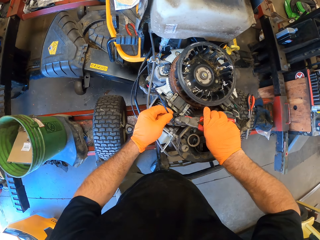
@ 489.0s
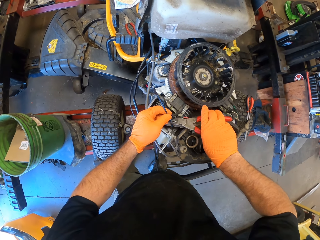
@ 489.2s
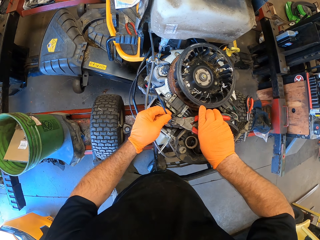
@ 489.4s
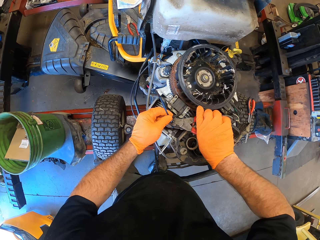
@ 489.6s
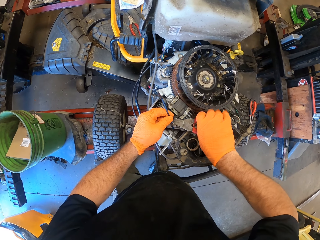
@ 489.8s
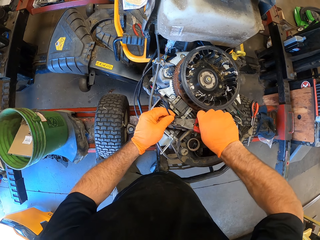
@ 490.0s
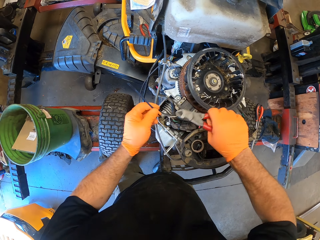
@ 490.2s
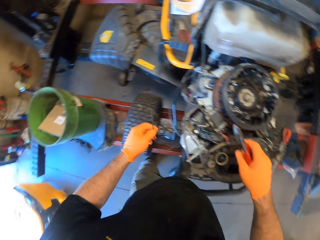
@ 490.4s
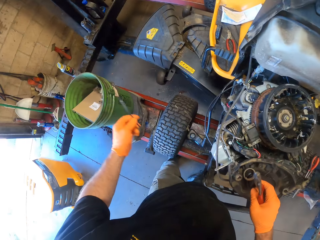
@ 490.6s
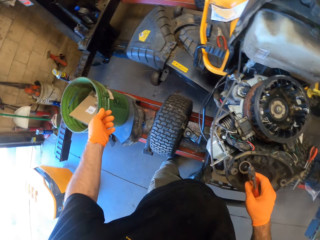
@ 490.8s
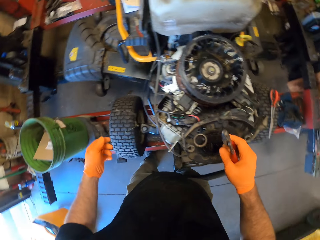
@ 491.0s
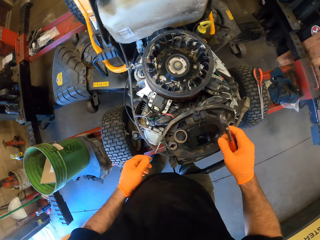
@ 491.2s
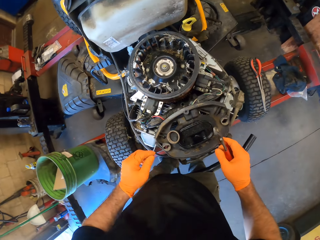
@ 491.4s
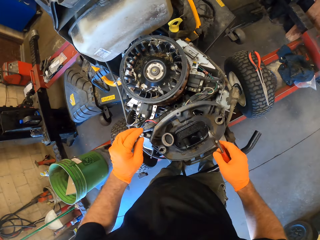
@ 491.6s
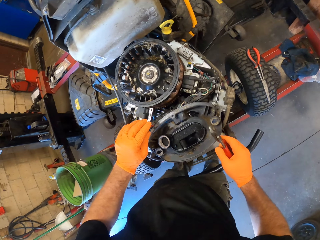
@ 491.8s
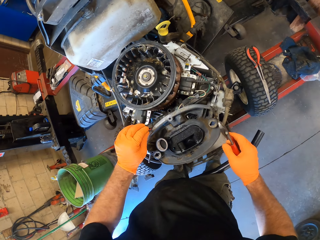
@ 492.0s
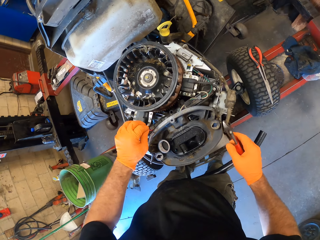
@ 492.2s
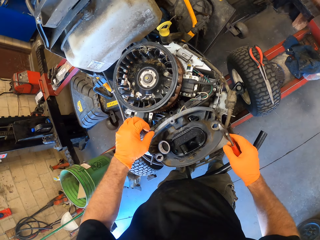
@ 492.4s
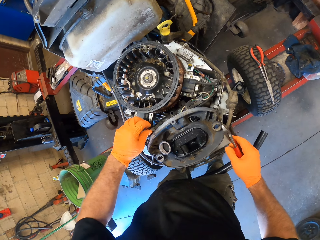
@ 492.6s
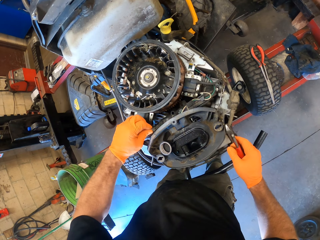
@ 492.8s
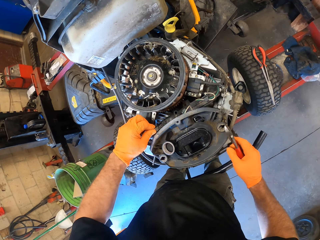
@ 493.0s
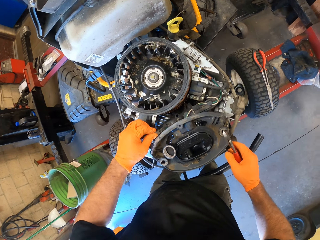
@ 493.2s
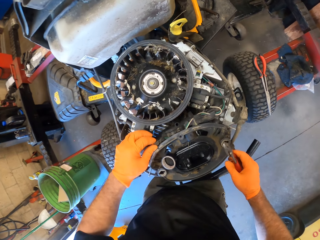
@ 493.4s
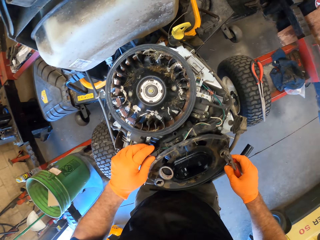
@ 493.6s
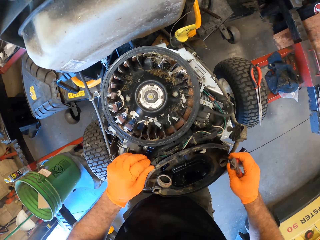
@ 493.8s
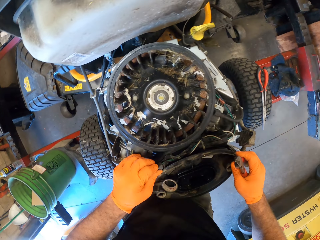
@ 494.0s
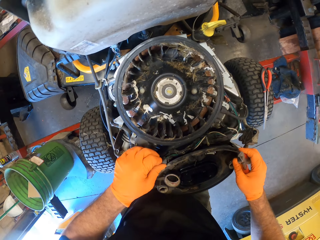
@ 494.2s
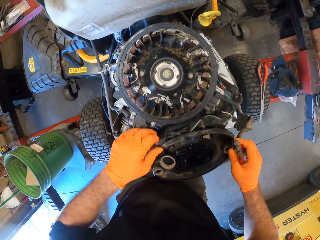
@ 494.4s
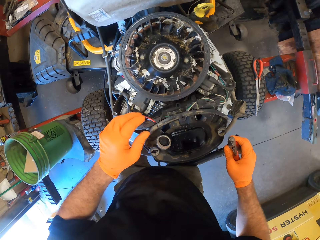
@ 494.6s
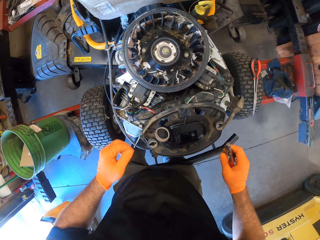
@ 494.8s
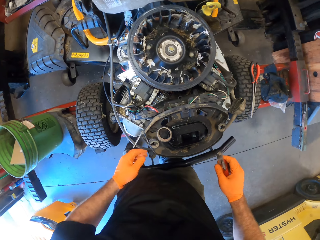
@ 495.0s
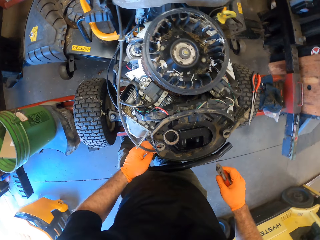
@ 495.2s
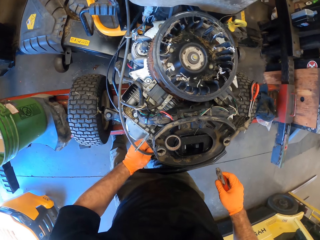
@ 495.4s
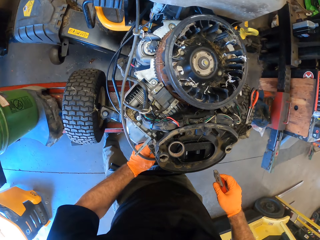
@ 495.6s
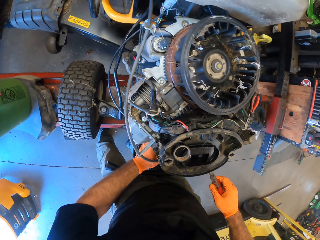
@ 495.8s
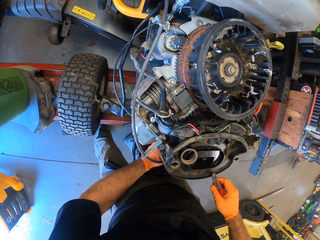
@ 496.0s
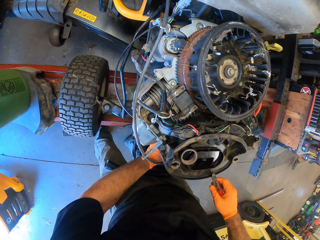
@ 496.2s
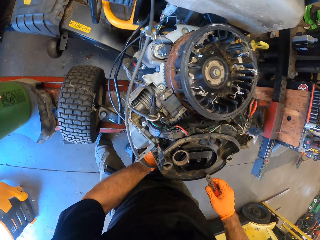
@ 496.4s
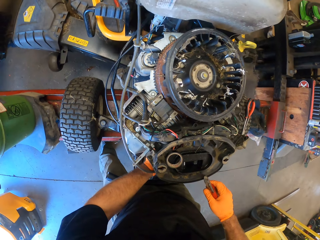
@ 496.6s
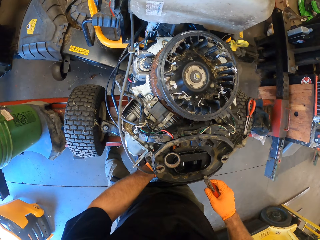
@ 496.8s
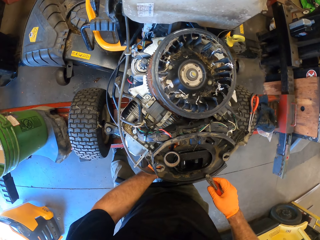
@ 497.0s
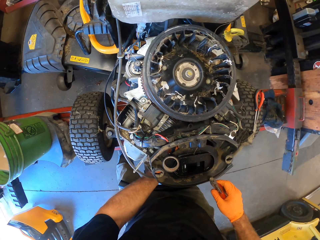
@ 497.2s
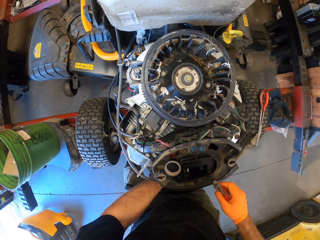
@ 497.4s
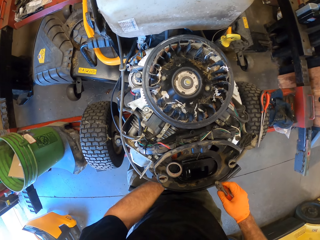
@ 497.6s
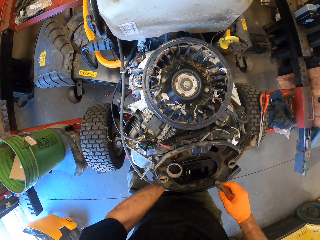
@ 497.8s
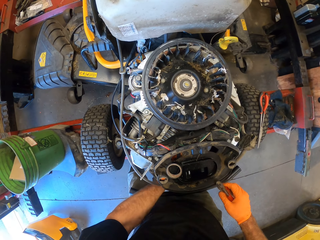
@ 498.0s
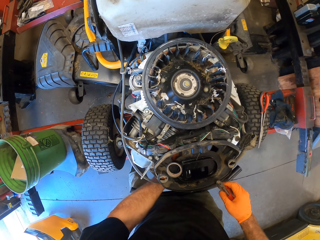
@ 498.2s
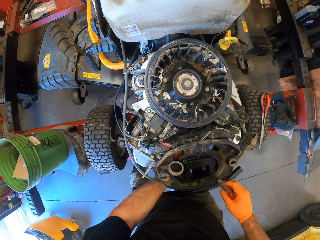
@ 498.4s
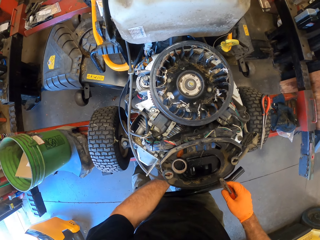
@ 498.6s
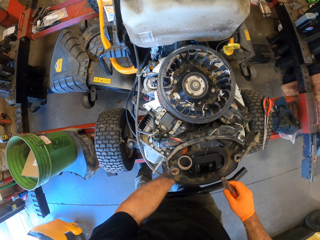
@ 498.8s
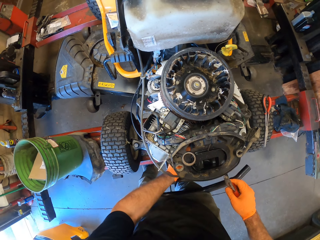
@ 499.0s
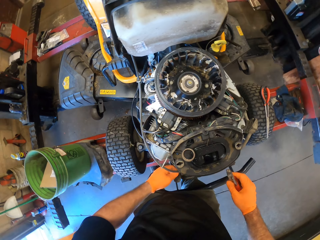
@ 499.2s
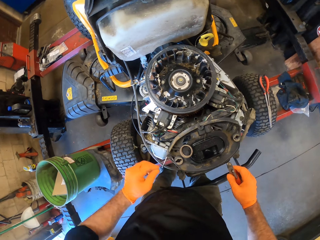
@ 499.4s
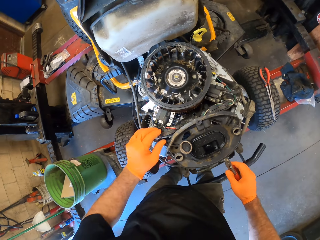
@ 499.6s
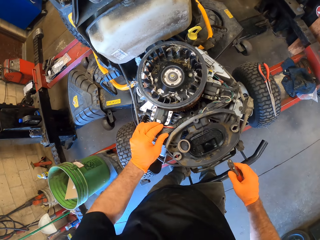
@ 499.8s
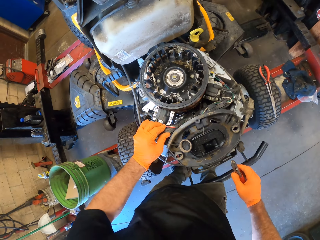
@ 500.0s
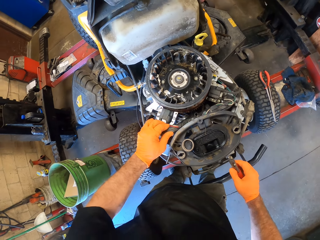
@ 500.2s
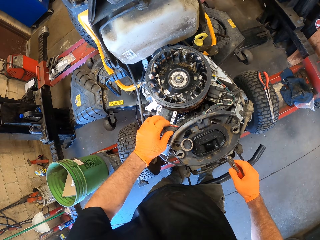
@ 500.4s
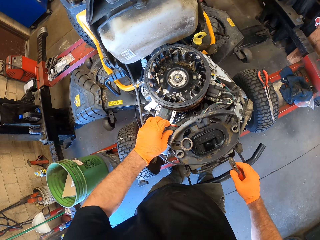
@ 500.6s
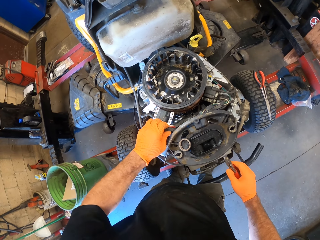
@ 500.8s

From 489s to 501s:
The camera wearer throws the flexible binding rod in his left hand into a bucket on the floor. He adjusts a wire on the lawn mower with his left hand. He touches the engine.

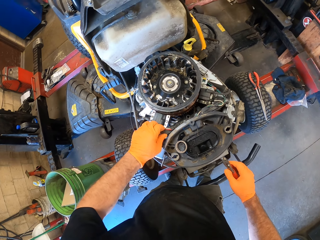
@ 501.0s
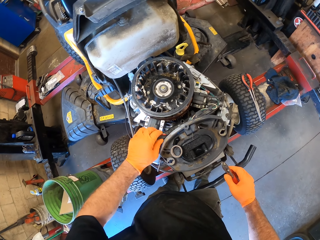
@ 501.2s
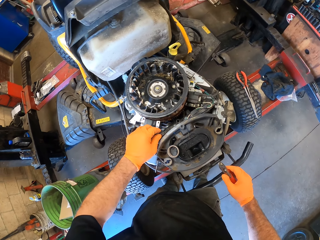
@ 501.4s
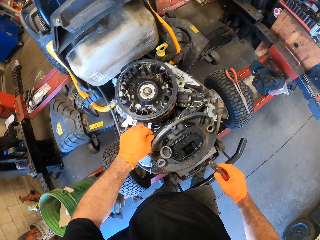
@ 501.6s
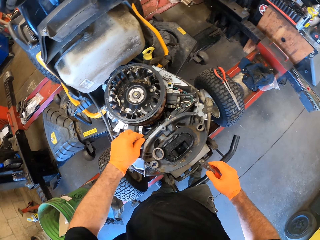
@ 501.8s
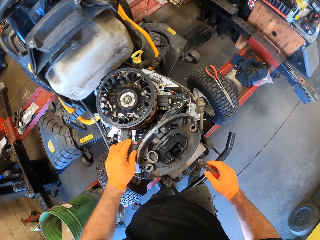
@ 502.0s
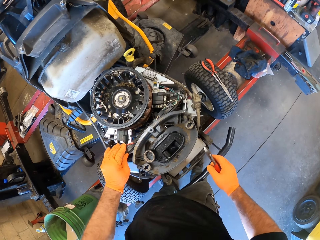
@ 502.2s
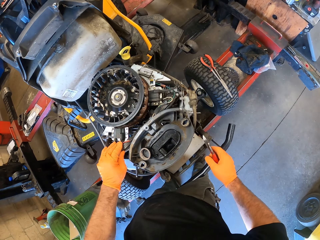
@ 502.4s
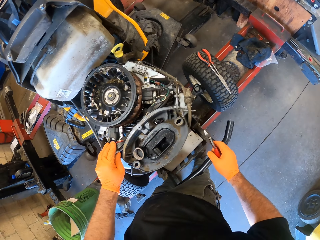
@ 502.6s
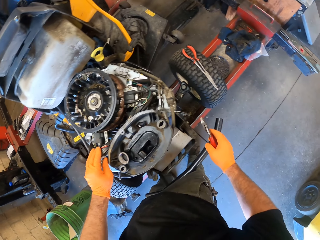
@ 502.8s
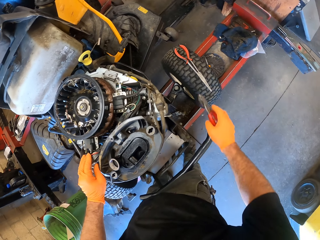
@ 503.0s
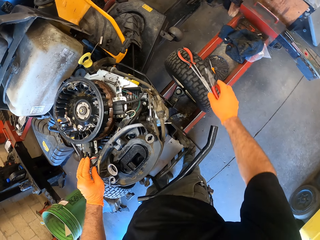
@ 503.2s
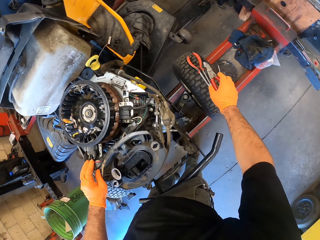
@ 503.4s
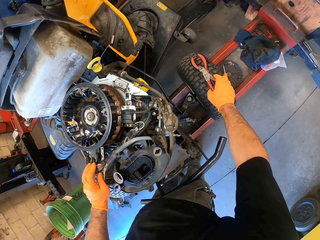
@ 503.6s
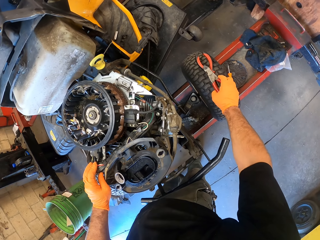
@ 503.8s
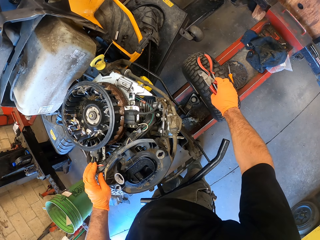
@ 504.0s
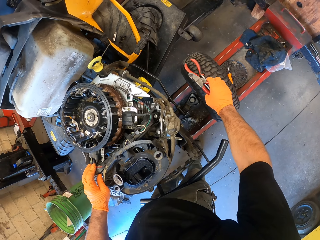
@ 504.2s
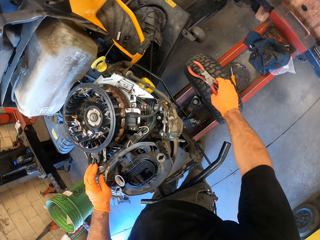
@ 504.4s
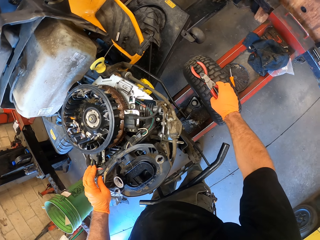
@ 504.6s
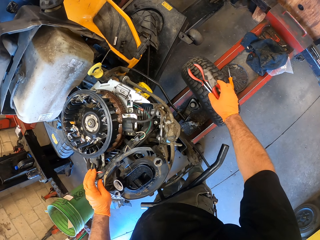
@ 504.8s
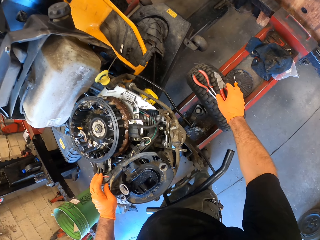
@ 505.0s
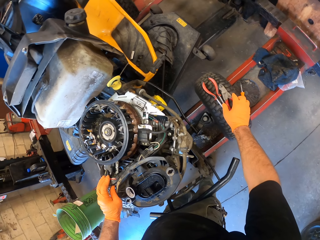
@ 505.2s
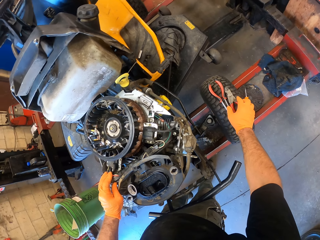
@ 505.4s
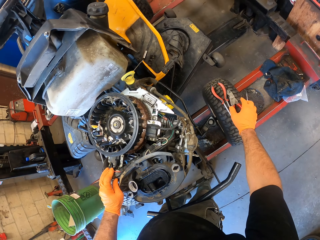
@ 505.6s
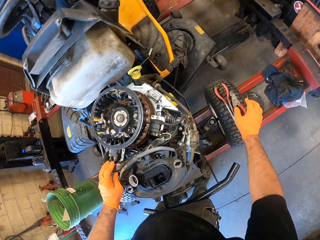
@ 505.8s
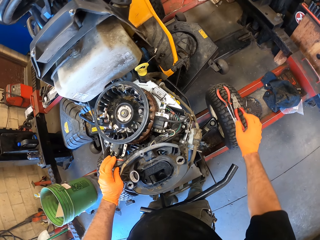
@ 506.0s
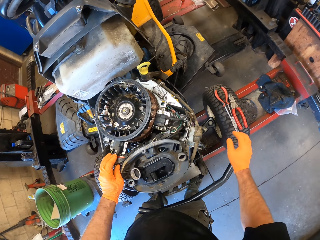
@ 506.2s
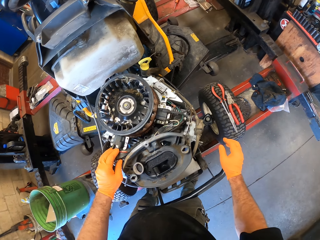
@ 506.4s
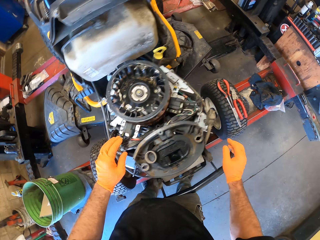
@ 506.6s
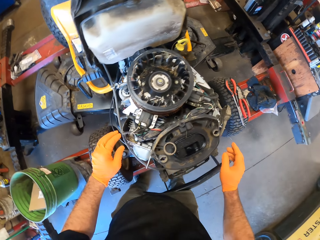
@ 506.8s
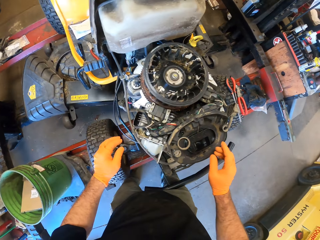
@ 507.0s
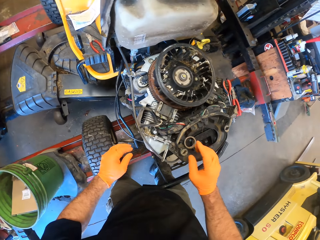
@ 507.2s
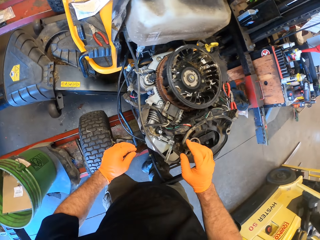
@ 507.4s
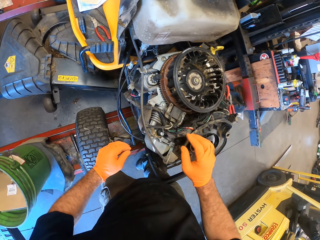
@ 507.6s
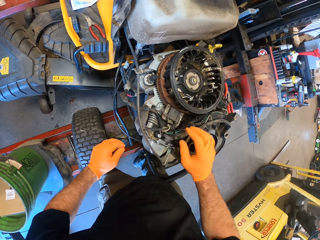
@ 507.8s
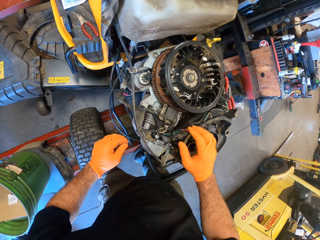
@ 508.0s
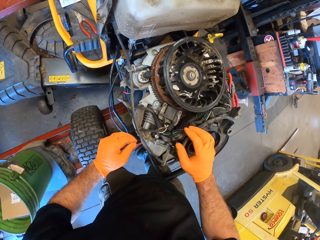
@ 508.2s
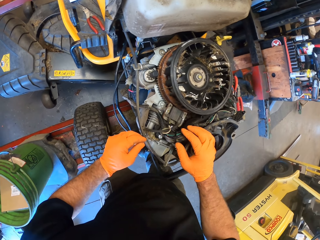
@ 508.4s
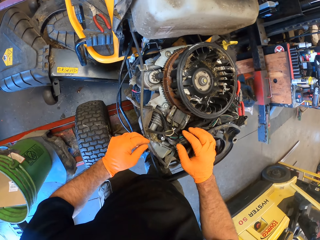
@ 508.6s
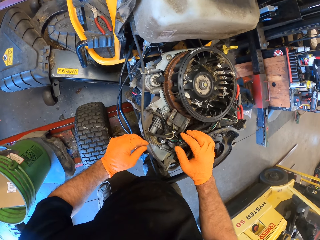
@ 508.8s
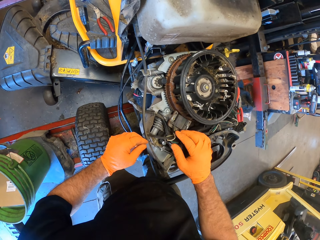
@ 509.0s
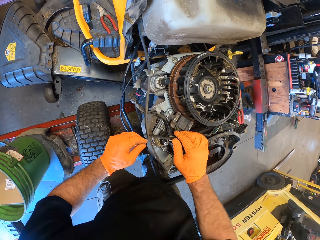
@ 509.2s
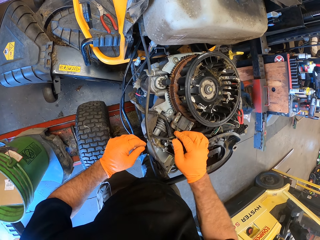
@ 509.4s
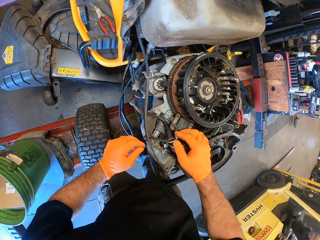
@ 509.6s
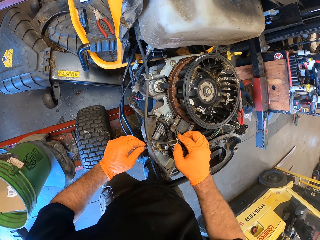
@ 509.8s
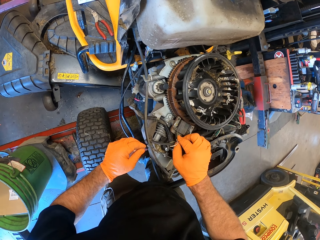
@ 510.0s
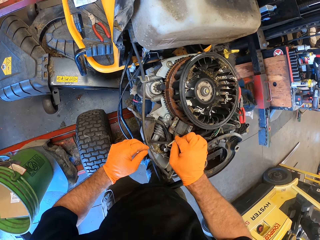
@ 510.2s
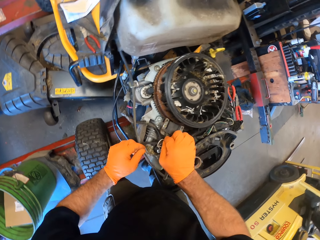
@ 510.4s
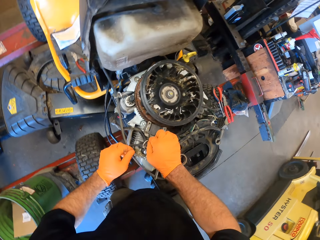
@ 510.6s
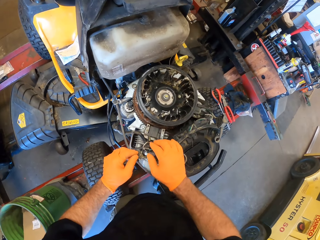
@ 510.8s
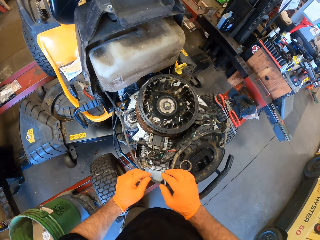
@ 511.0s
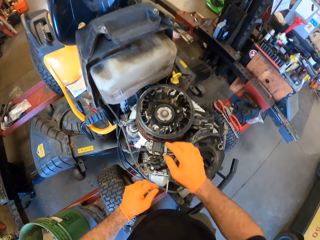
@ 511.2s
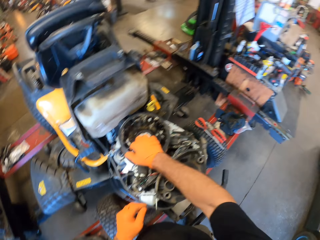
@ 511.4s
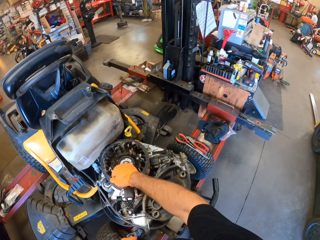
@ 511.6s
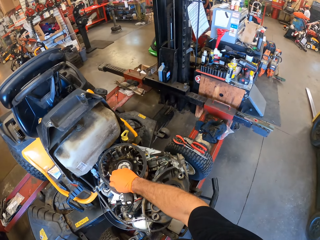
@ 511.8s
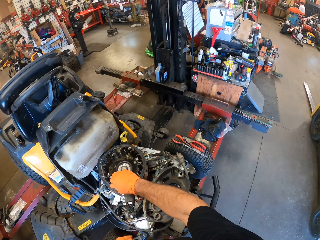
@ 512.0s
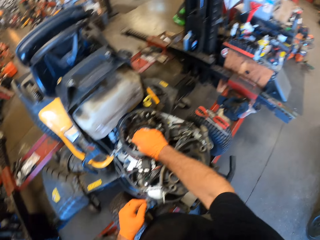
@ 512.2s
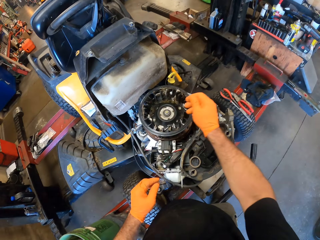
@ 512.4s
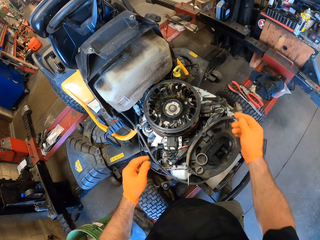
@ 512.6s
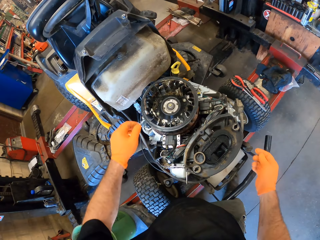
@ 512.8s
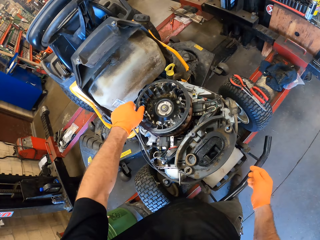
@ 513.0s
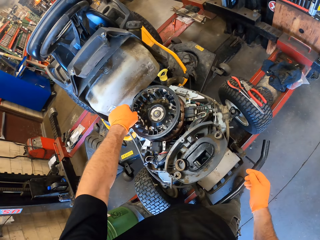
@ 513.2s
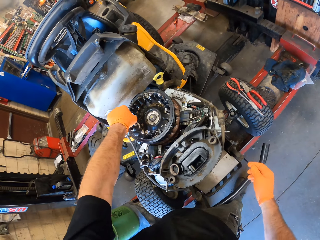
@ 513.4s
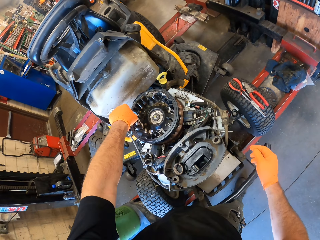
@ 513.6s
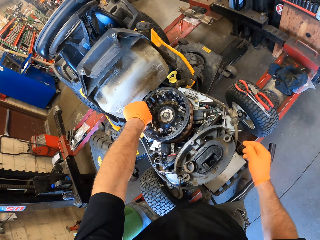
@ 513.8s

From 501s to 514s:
The camera wearer drops the plier in his right hand on a wheel of the lawn mower. He adjusts a wire on the lawn mower with his right hand. He touches the wire. He touches the engine. He removes dirt from the lawn mower with his hands.
